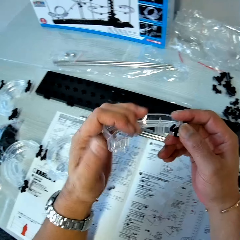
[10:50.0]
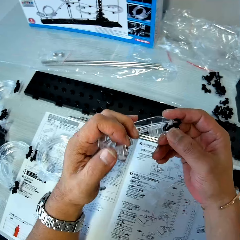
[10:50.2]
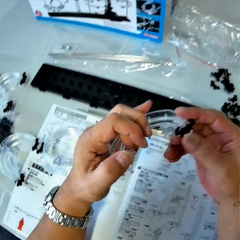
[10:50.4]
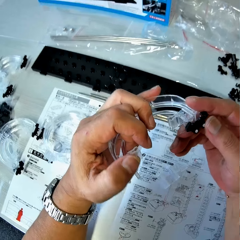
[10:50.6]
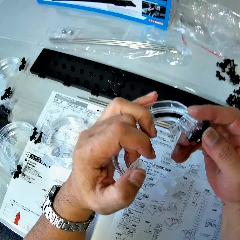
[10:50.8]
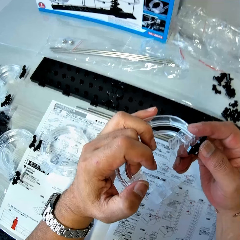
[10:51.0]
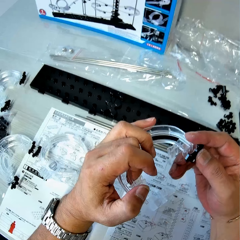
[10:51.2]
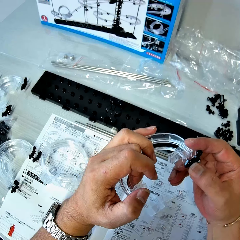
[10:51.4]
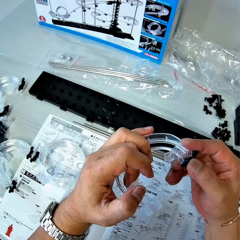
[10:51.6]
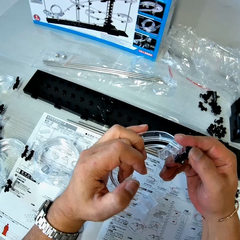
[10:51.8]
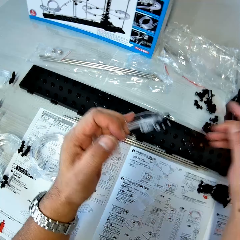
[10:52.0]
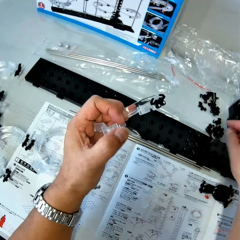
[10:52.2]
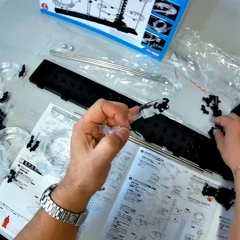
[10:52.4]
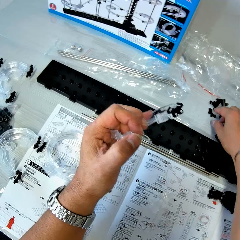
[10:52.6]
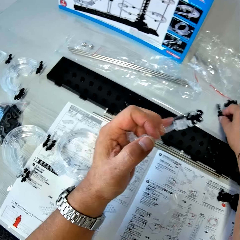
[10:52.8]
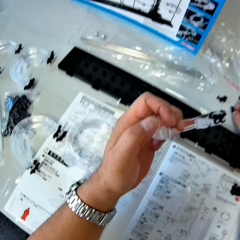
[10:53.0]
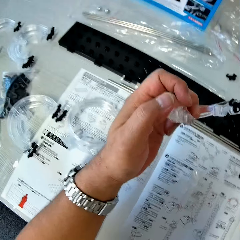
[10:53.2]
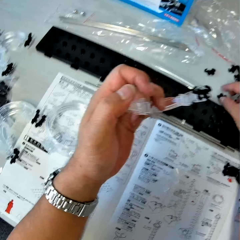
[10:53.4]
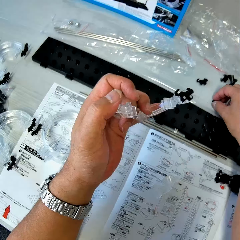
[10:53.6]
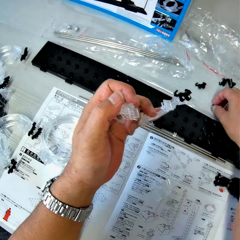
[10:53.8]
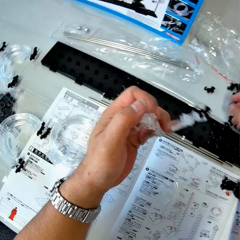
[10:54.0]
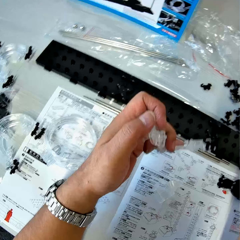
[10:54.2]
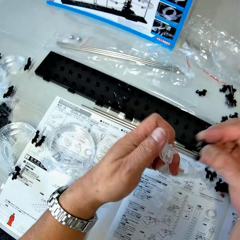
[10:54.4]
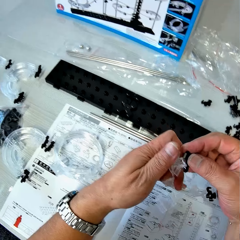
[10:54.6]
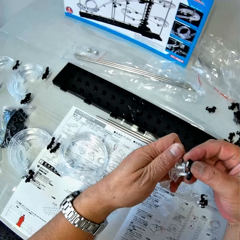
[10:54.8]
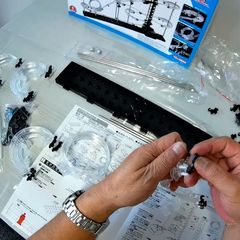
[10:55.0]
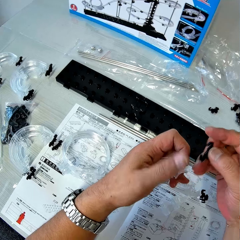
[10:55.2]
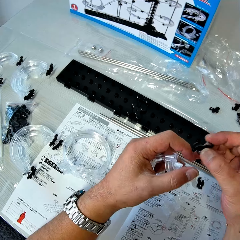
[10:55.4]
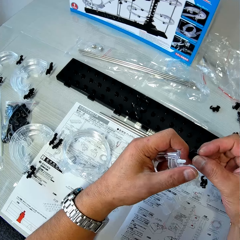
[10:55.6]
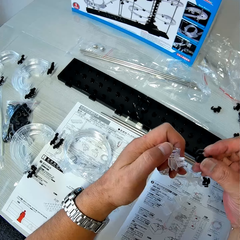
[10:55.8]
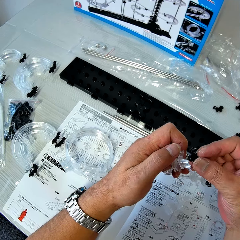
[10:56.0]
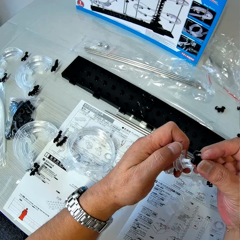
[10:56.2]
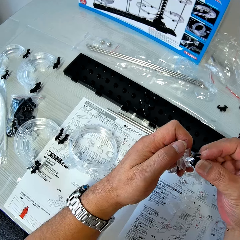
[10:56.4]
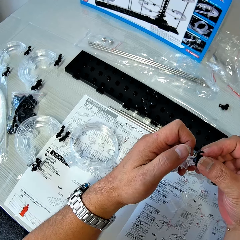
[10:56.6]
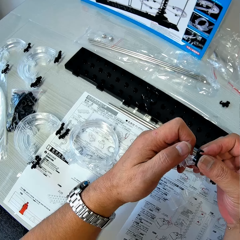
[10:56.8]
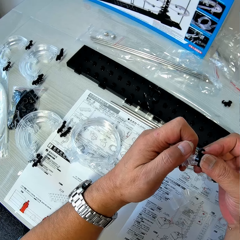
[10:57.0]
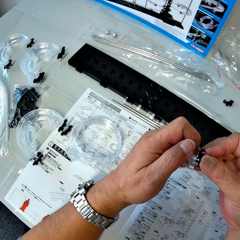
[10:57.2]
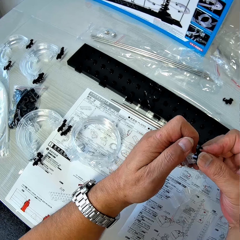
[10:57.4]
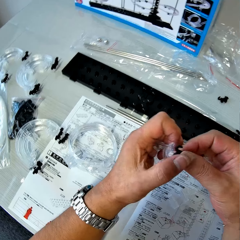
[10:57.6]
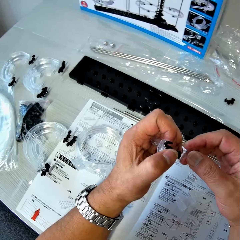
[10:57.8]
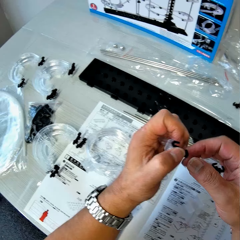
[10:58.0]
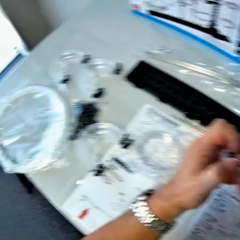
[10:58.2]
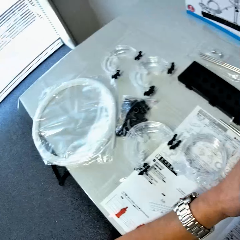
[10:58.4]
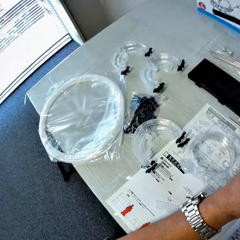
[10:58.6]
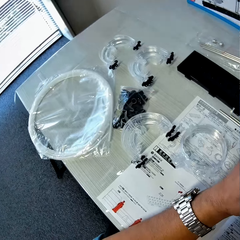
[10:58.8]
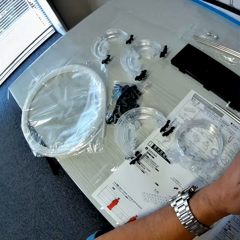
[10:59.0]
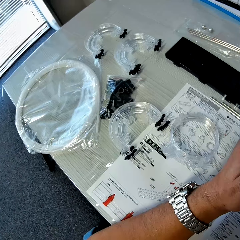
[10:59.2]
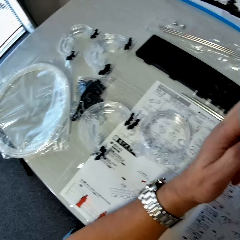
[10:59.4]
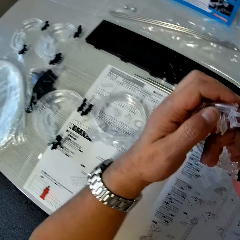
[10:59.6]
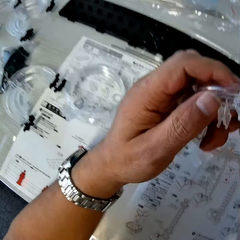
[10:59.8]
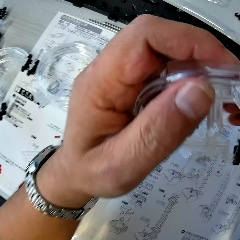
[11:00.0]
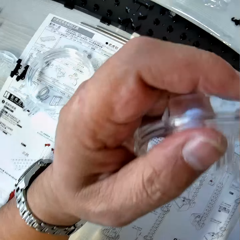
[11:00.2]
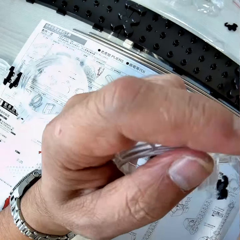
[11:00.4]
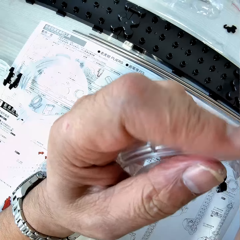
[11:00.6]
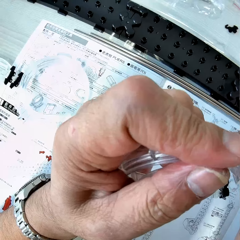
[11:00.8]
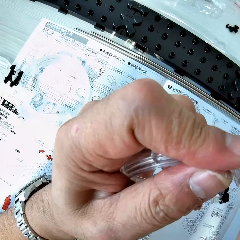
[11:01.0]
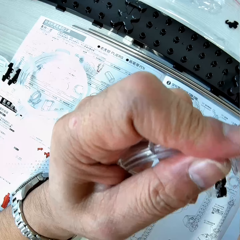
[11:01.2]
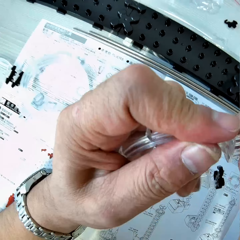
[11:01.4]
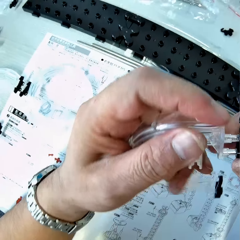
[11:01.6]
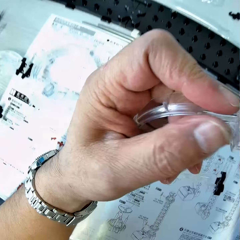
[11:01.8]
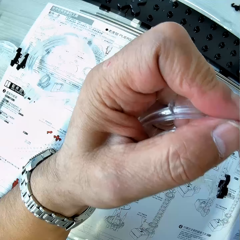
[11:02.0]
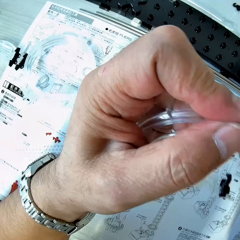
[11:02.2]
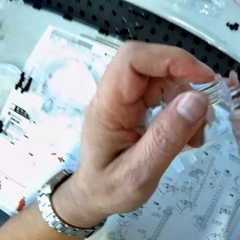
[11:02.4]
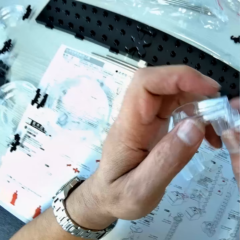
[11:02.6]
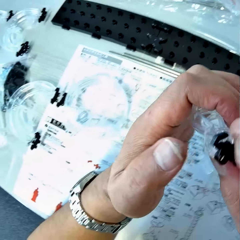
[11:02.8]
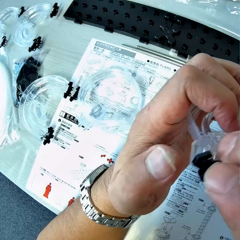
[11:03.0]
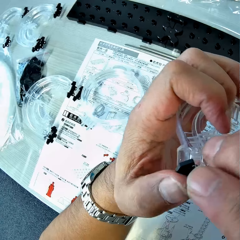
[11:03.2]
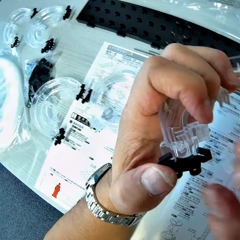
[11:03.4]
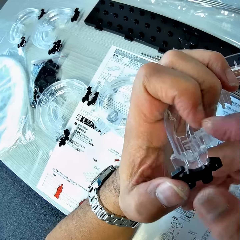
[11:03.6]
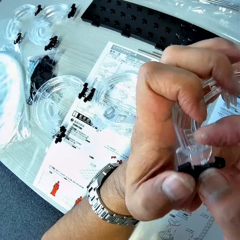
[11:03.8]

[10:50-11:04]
The camera wearer picks up a rail stand from the table with his right hand. He fixes the rail stand on the corner part. He looks around the table. He tightens the rail stand on the corner part.

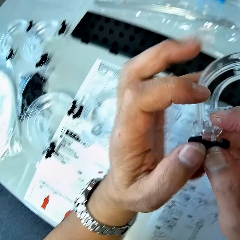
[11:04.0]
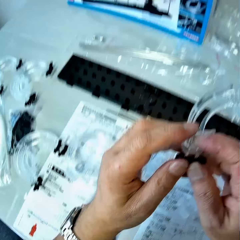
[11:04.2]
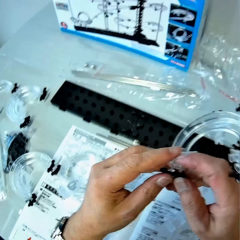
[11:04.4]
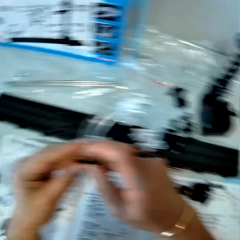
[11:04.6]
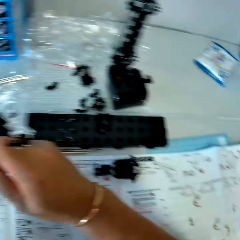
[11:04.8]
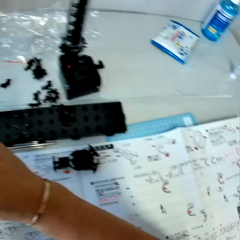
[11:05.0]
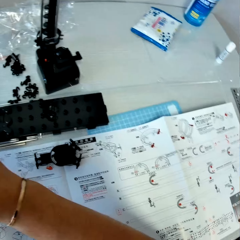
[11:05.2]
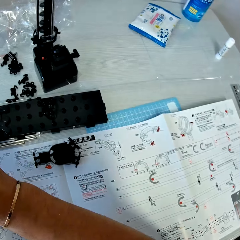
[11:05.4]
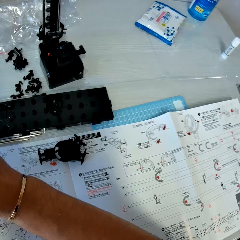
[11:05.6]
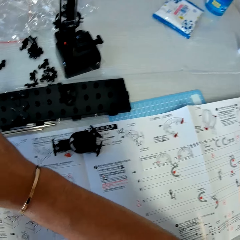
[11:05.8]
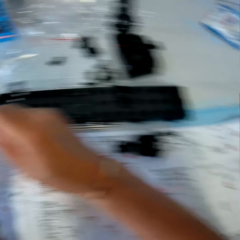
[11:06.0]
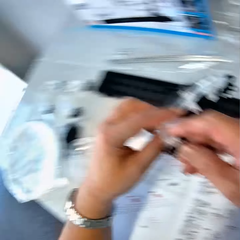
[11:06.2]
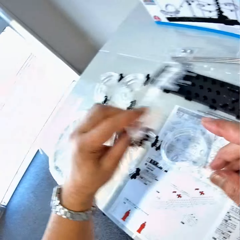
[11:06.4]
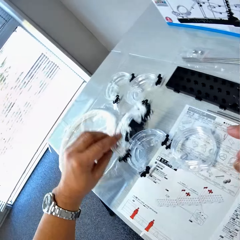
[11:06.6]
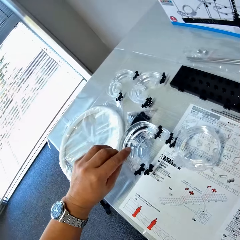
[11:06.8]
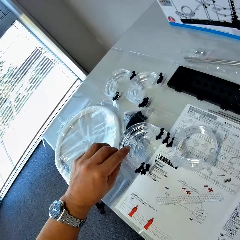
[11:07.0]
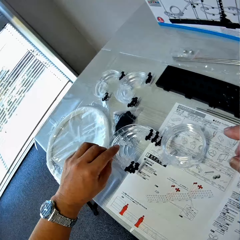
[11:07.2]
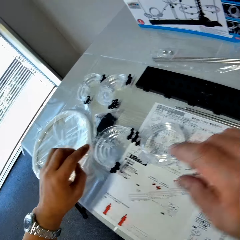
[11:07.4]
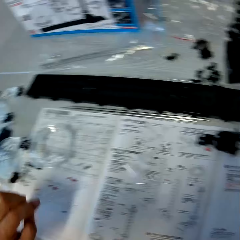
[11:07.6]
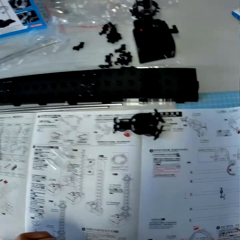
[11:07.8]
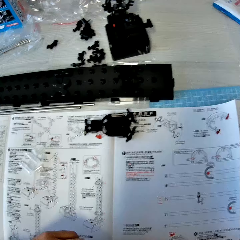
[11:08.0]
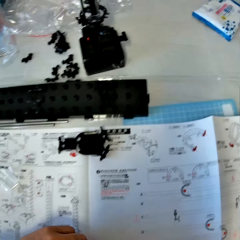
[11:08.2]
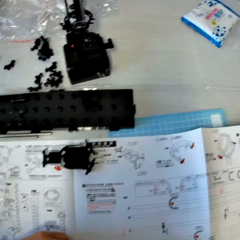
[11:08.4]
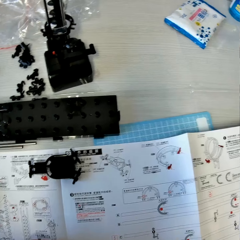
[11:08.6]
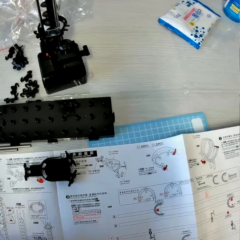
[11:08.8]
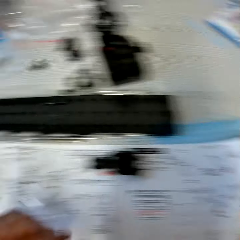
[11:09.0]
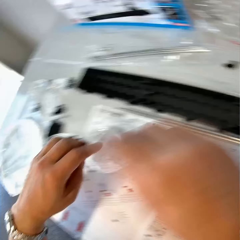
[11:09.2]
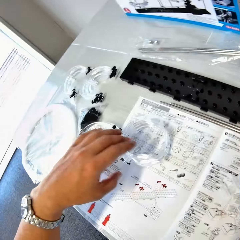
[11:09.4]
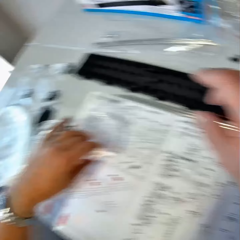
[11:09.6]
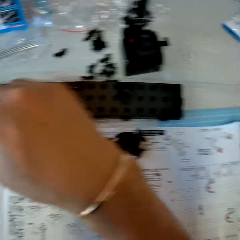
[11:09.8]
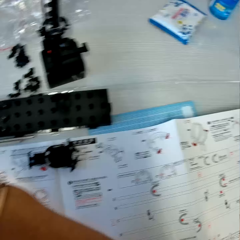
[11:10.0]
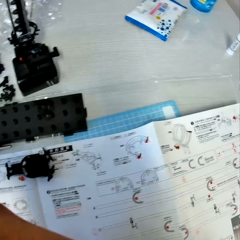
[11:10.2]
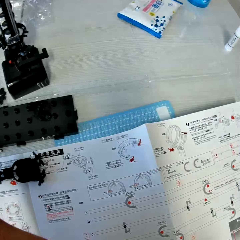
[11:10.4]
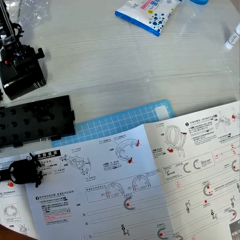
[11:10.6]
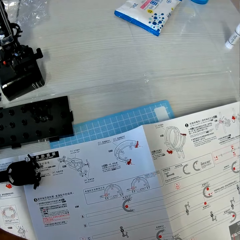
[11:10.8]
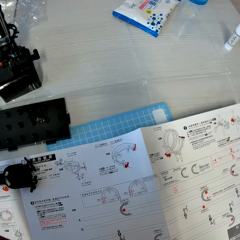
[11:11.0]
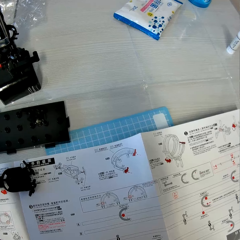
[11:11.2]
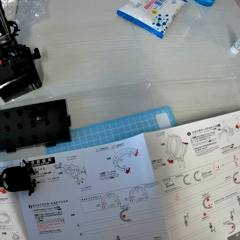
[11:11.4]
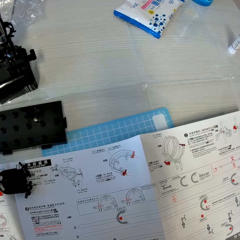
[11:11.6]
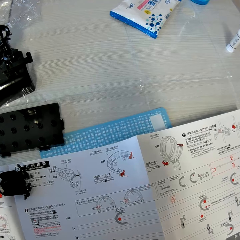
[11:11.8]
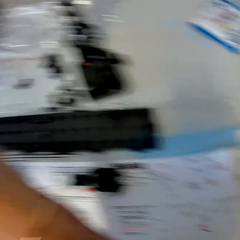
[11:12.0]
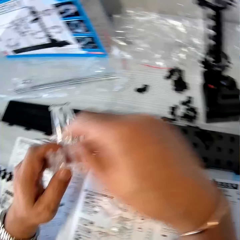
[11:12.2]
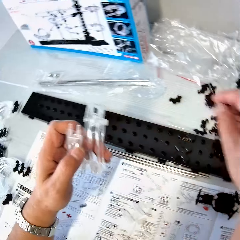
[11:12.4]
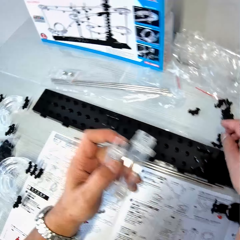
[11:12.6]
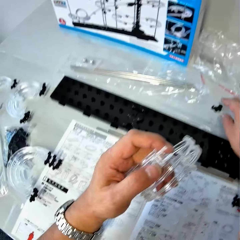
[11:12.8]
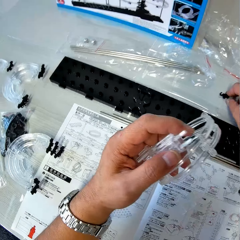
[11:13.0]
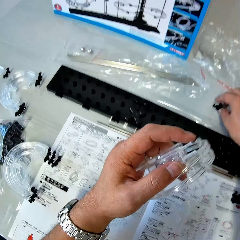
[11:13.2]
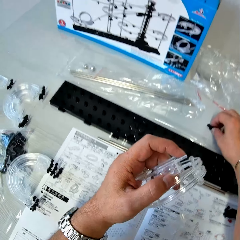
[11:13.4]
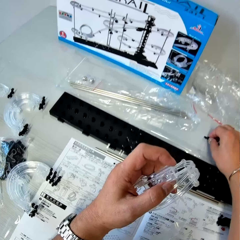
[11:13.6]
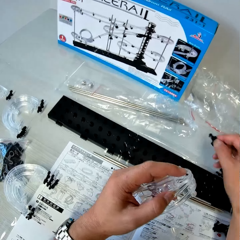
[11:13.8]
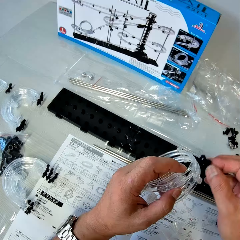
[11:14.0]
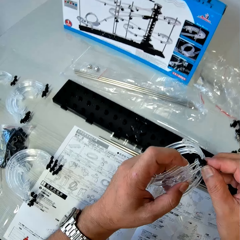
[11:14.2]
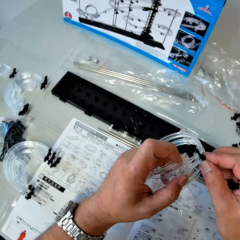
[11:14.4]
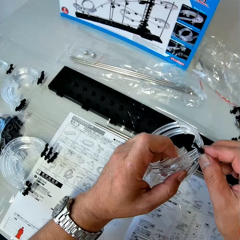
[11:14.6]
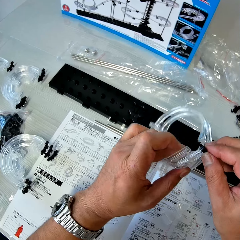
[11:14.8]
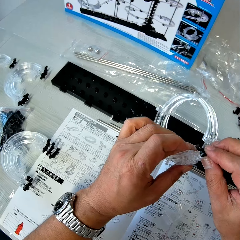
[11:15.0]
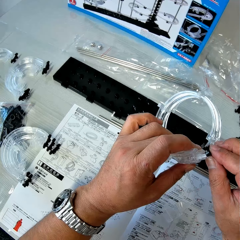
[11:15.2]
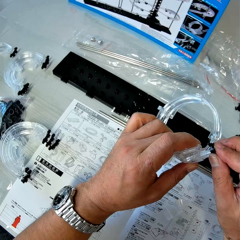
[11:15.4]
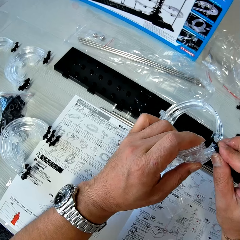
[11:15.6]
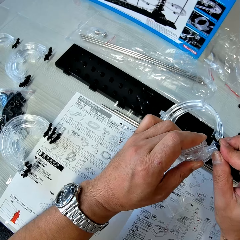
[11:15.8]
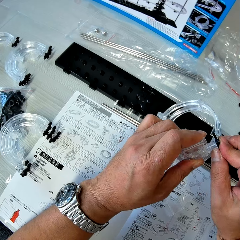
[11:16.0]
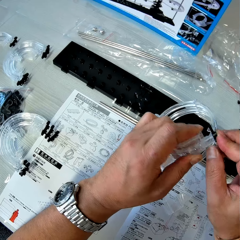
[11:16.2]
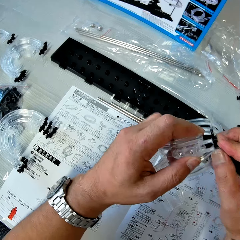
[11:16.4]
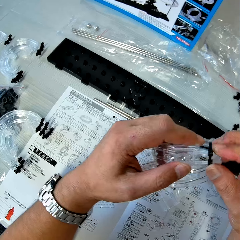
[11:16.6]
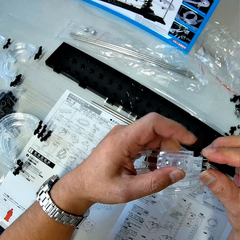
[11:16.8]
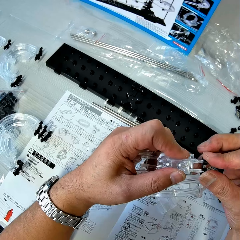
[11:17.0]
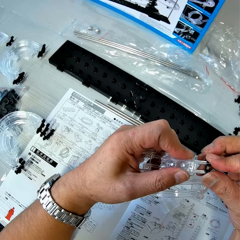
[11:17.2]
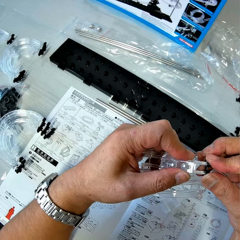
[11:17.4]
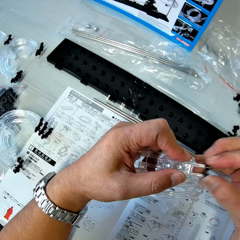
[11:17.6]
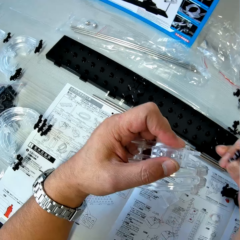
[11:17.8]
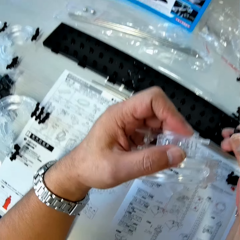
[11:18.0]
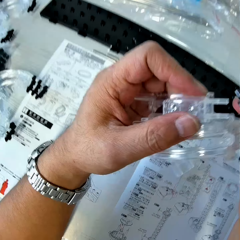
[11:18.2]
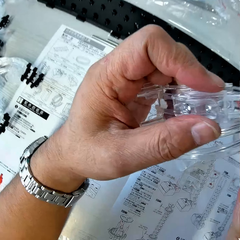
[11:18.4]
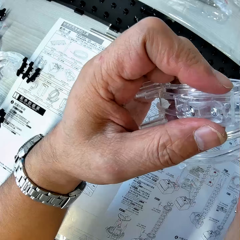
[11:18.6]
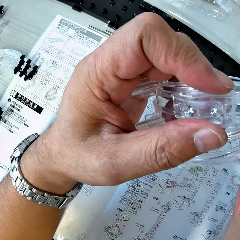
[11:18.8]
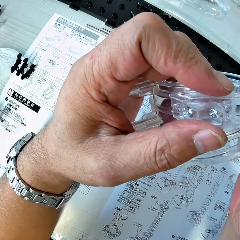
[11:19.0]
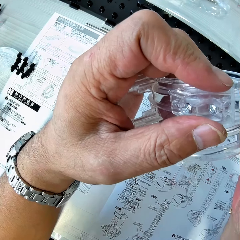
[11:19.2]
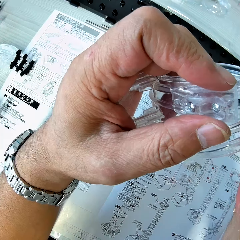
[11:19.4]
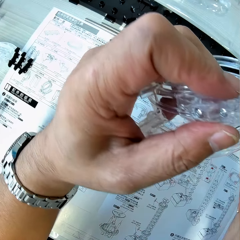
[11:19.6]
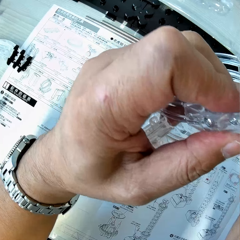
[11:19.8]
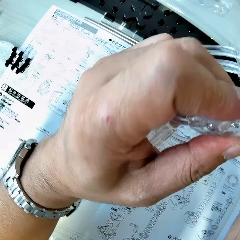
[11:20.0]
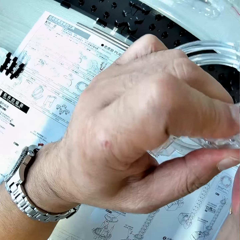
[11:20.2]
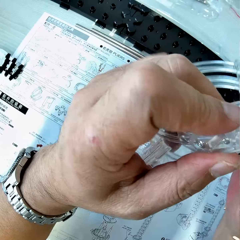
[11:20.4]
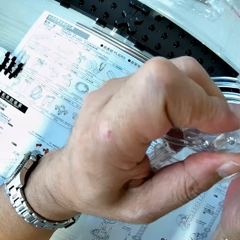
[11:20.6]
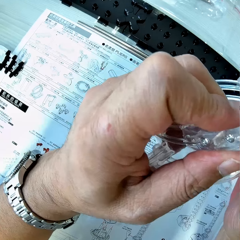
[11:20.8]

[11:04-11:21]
The camera wearer looks around the table. He drops the corner part with rail stands on the table. He looks around the table. He picks up the loop part from the table. He picks up a rail stand from the table with his right hand. He fixes the rail stand on the loop part. He removes the rail stand from the loop part. He fixes the rail stand on the loop part.
